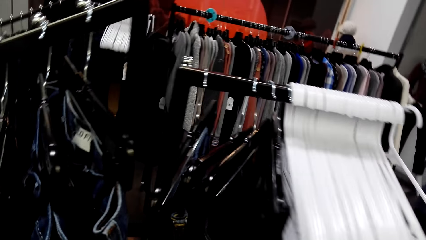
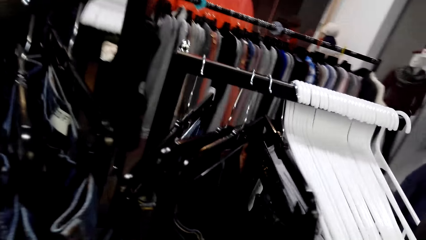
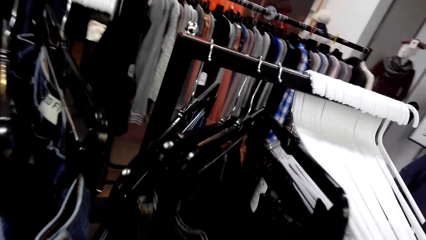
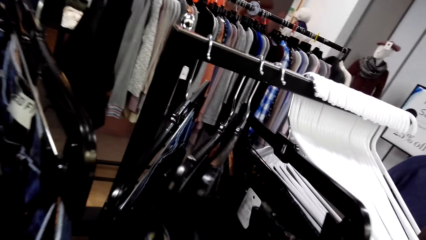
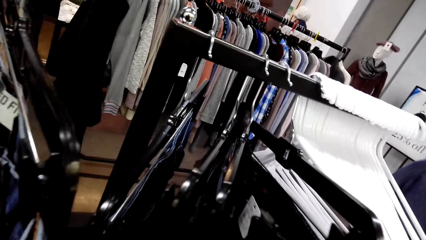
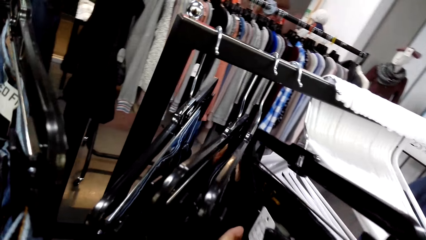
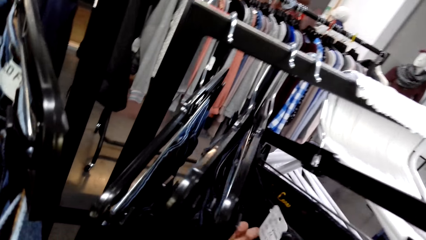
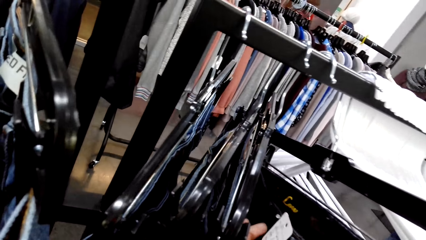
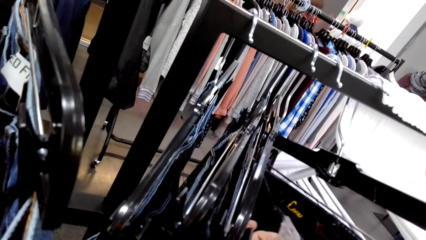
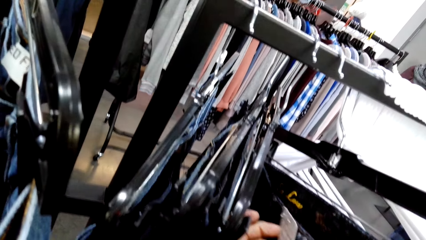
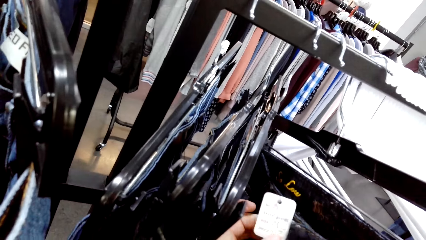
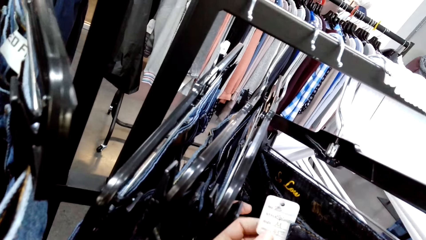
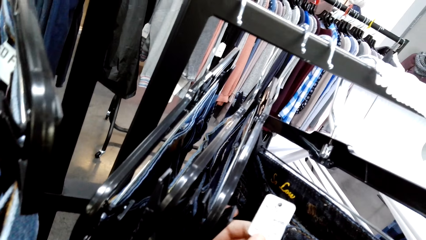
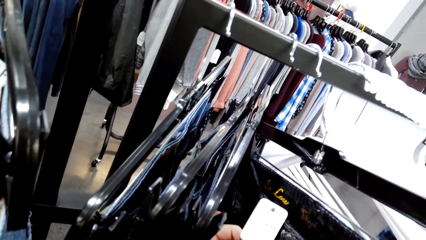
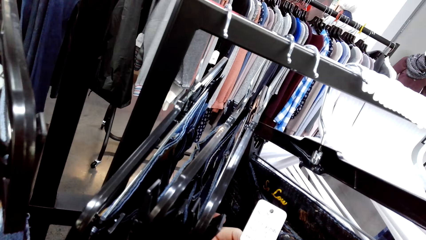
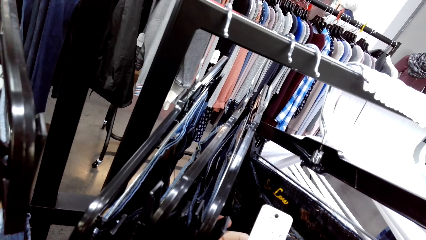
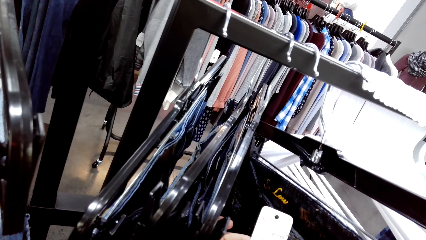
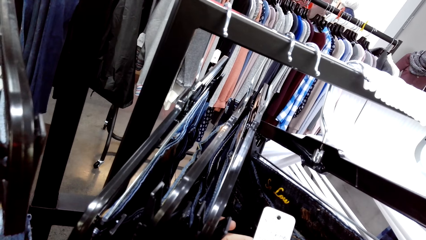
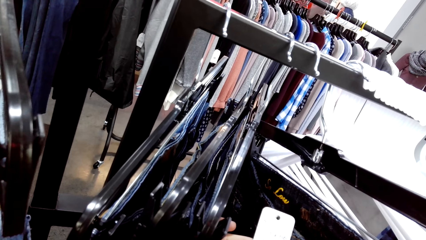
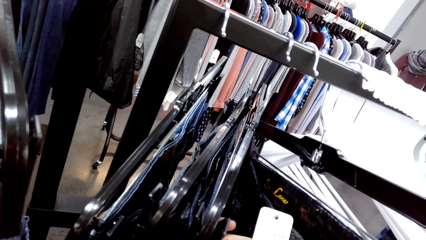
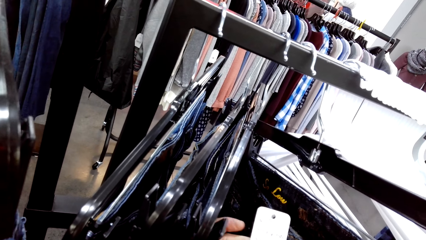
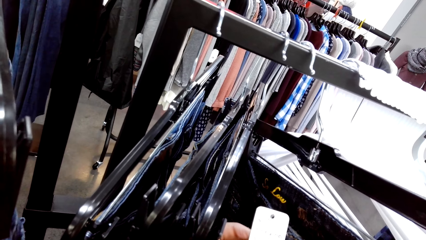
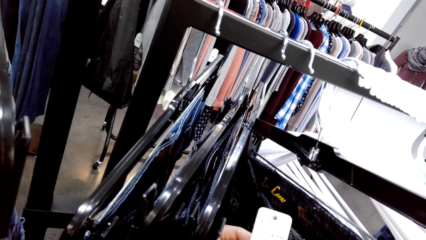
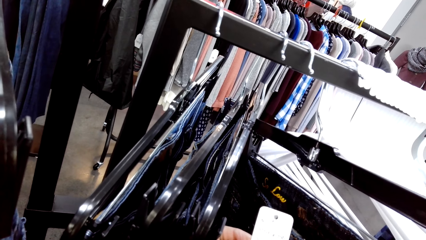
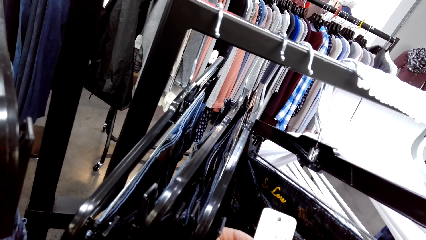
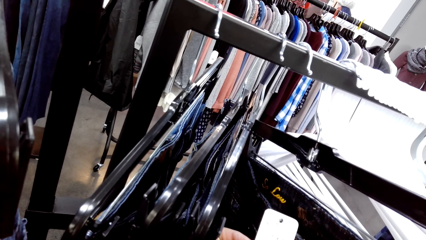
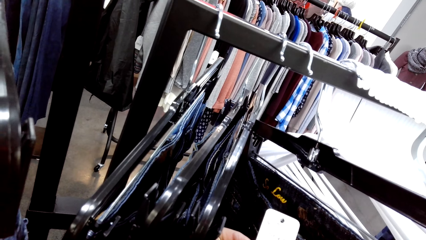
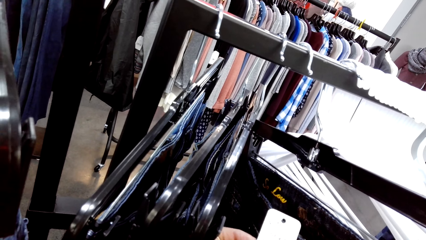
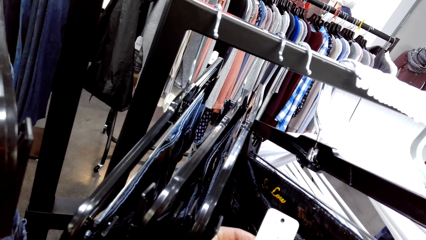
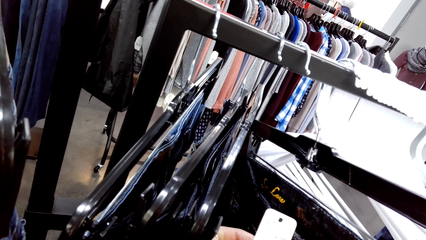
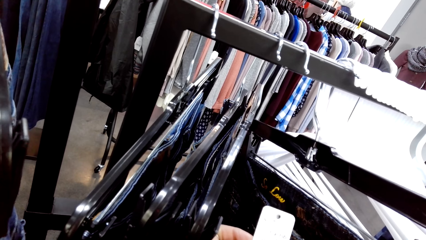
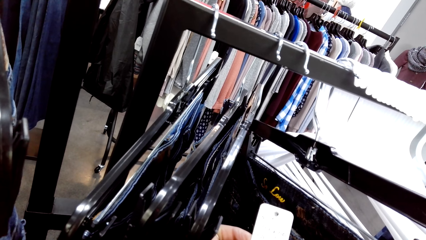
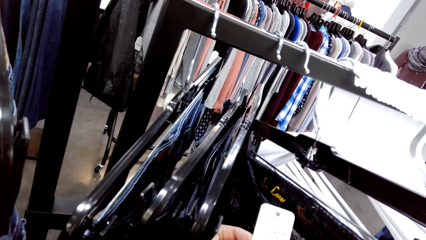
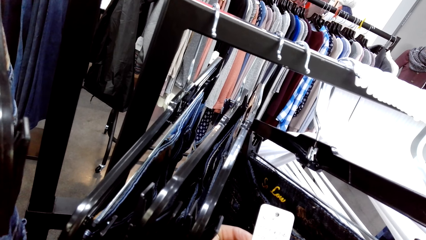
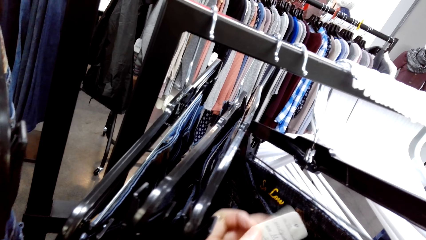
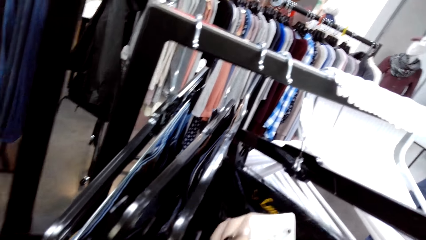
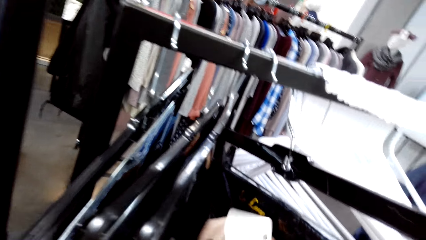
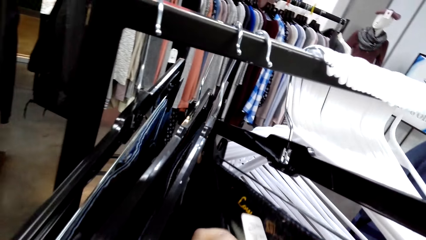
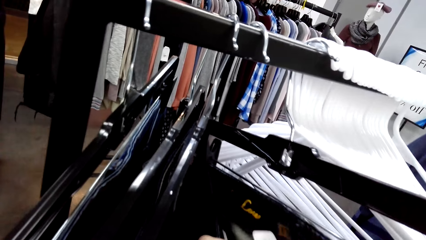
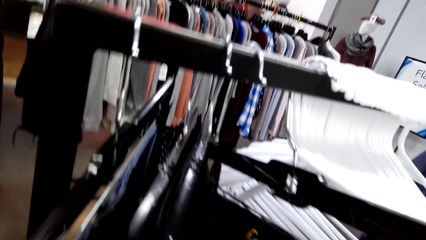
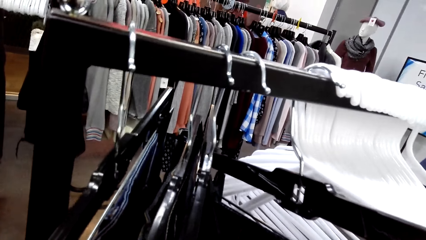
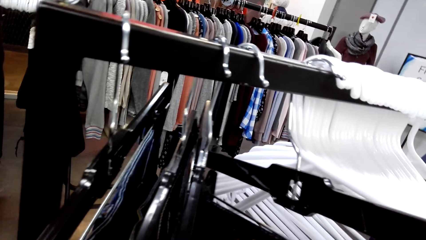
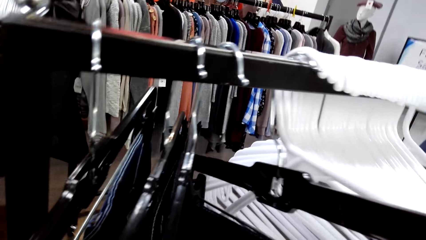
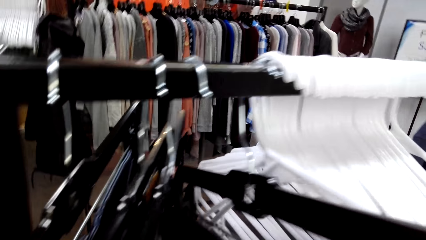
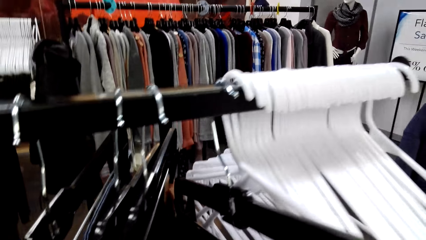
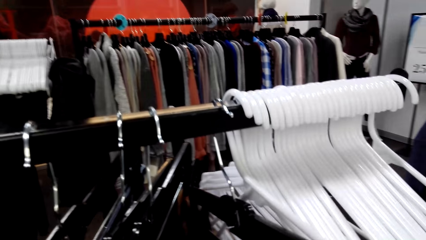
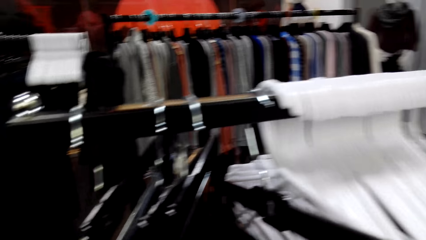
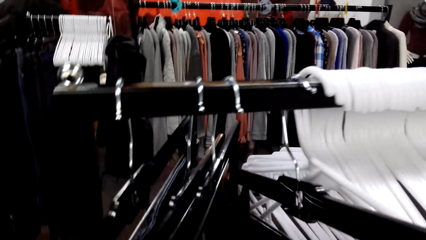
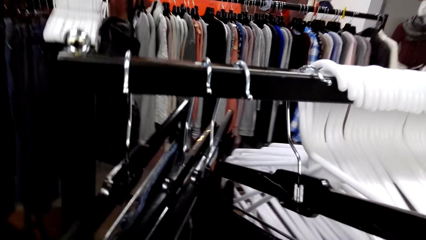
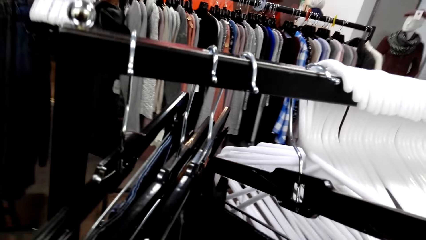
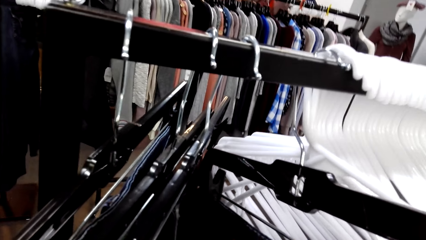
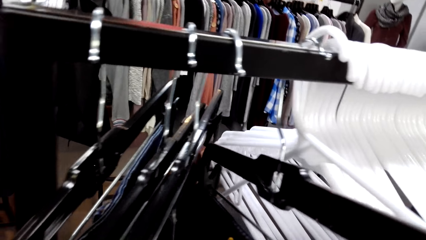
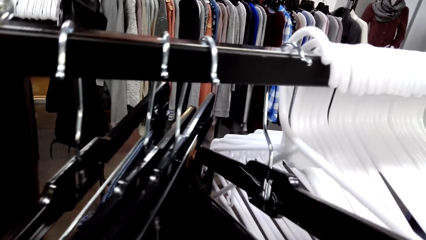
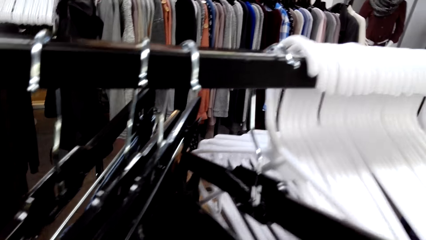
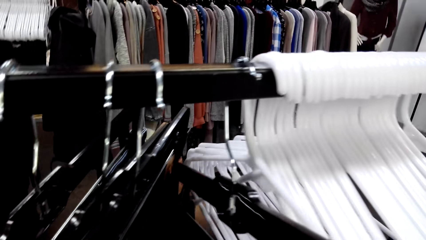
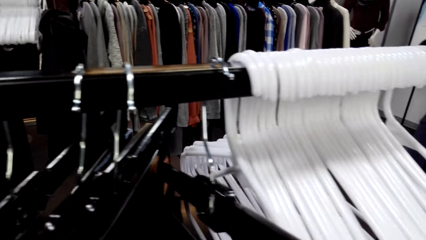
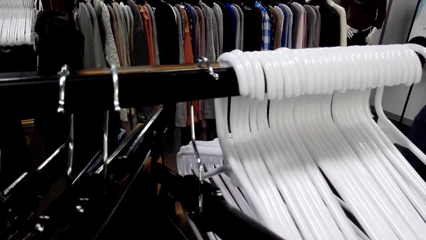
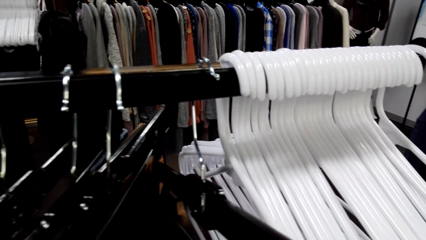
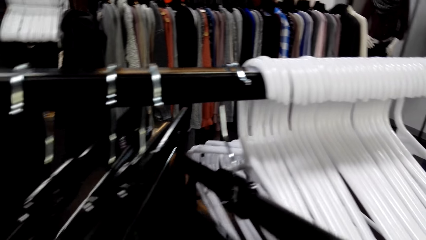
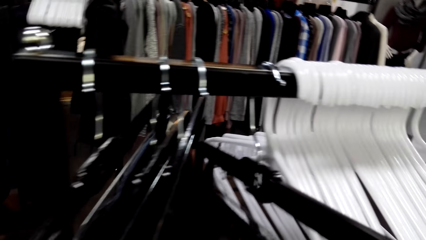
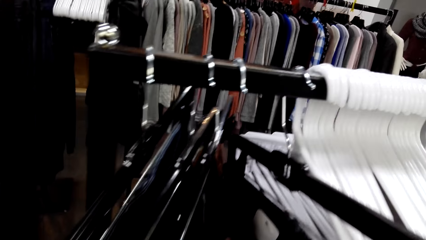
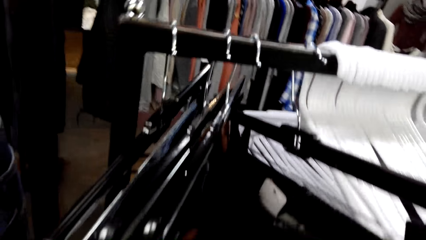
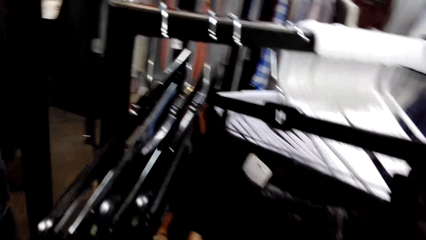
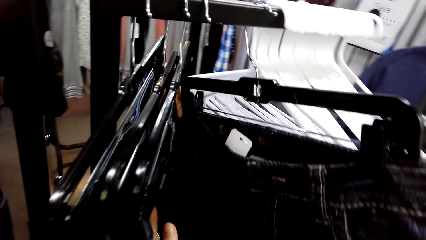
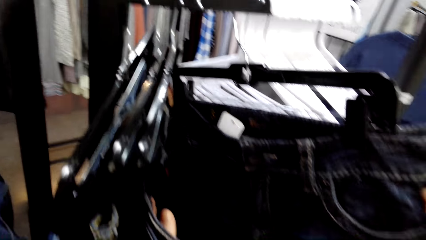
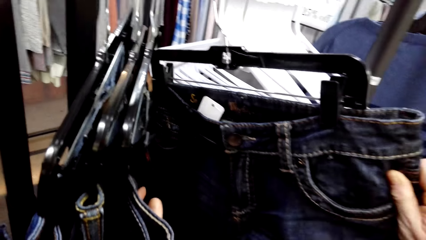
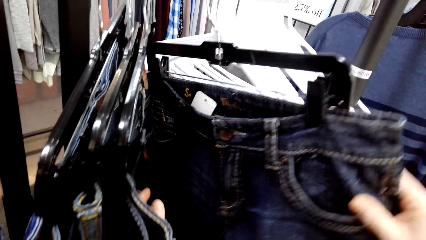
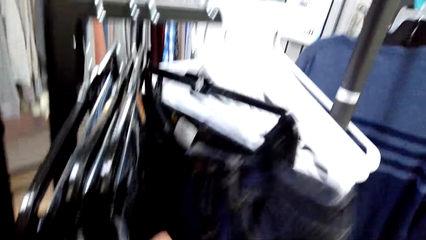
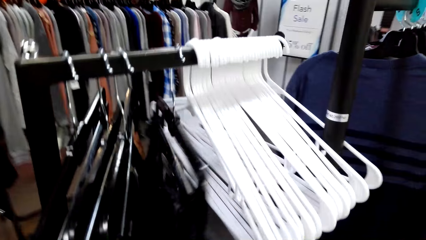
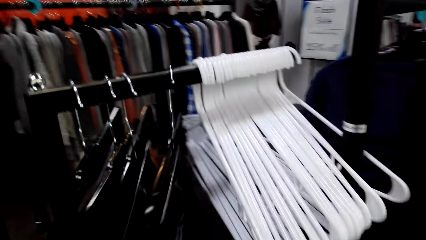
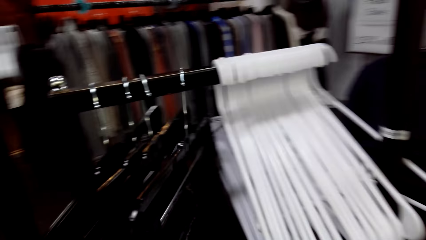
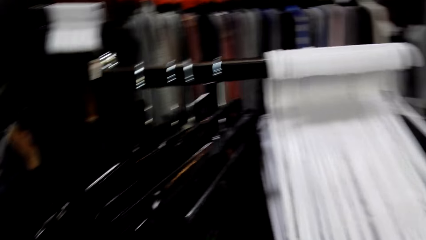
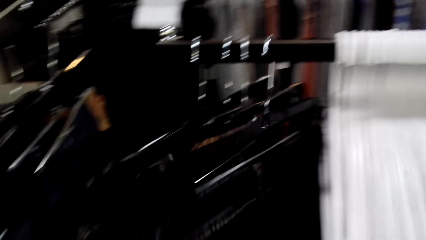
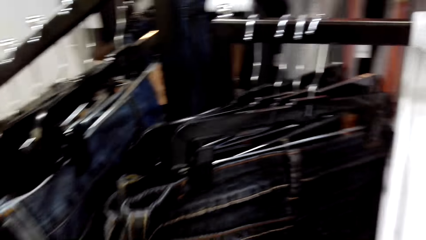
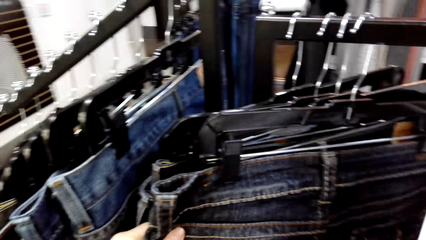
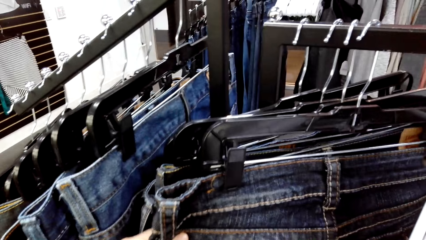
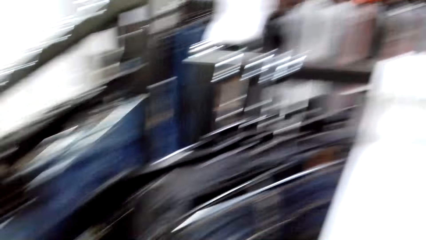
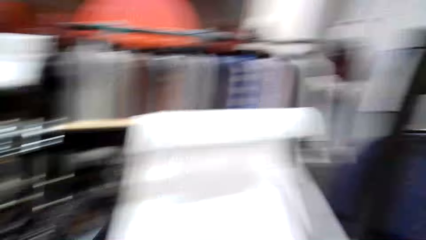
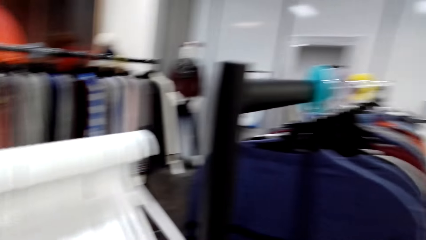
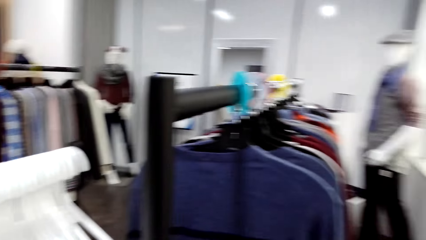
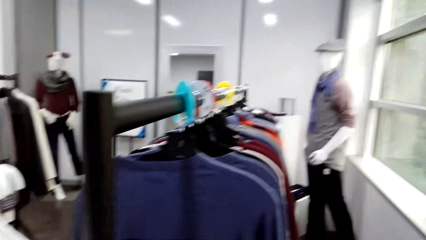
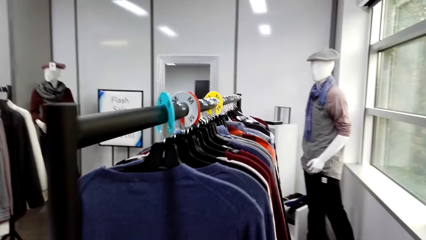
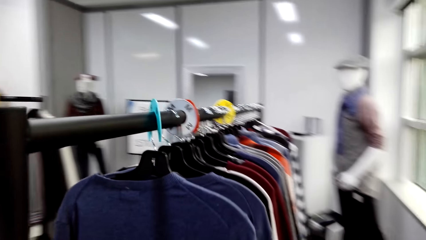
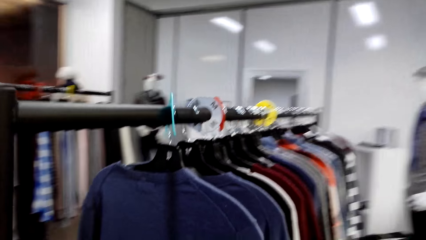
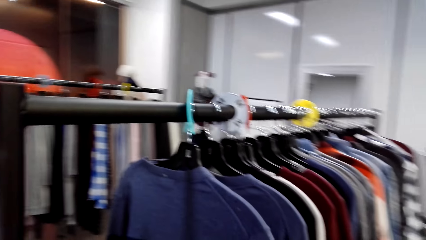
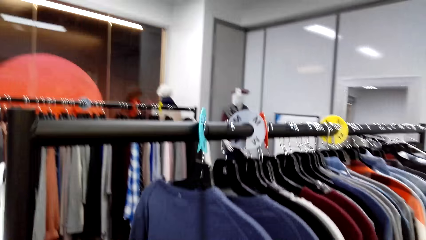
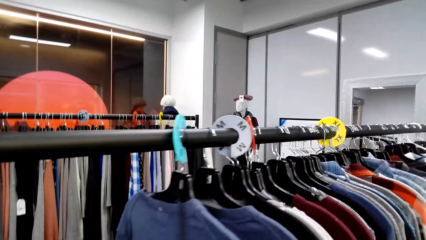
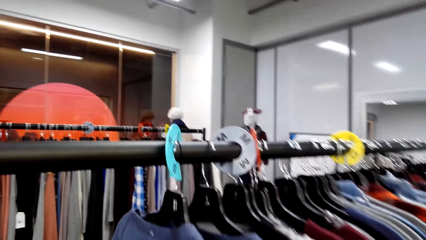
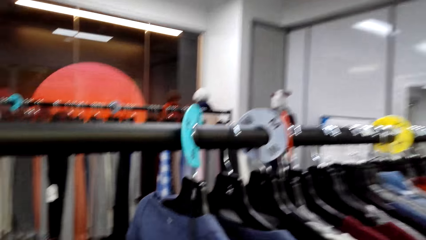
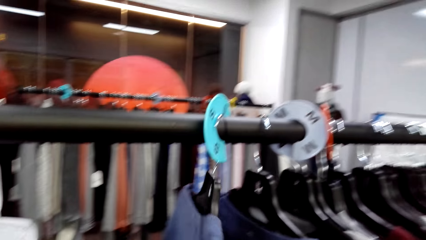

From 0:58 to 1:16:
The camera wearer checks a cloth tag in the store. They hold a cloth in the store with both hands. They walk around in the clothing store.
